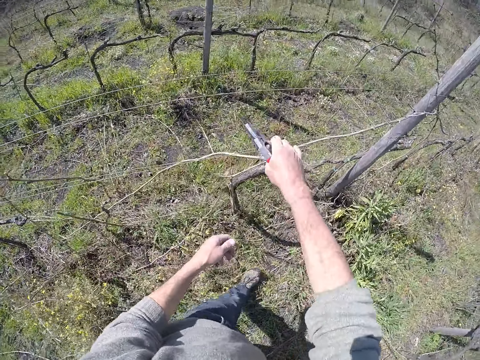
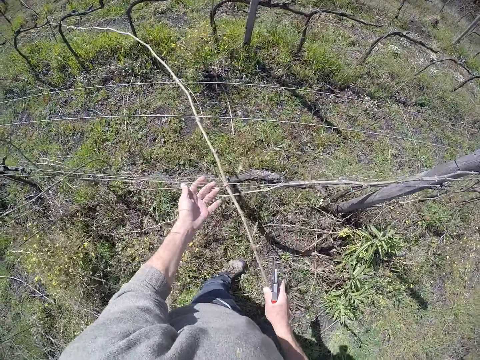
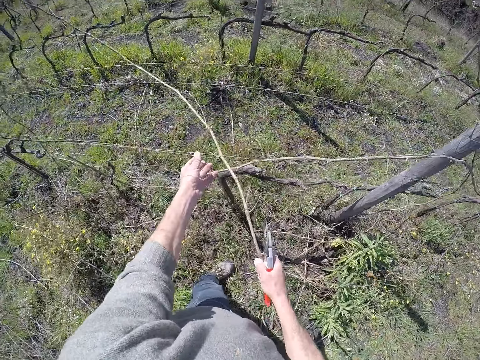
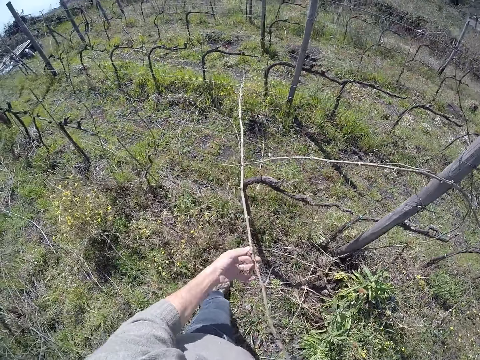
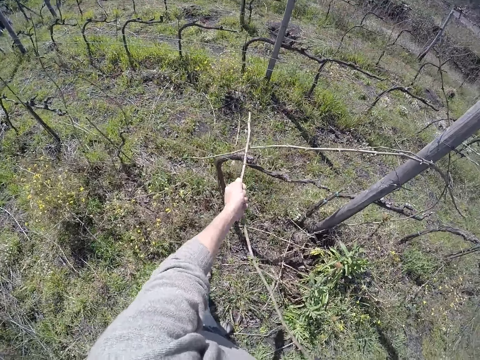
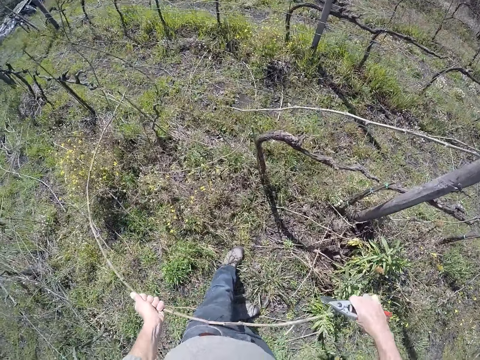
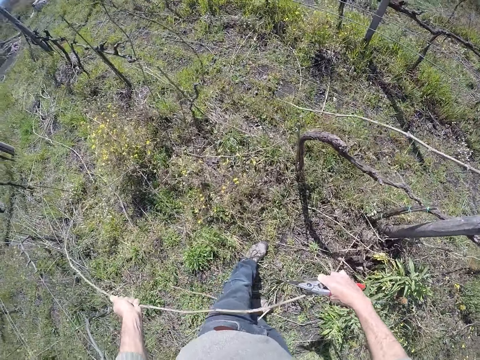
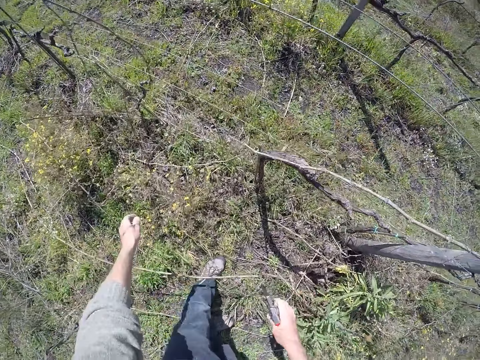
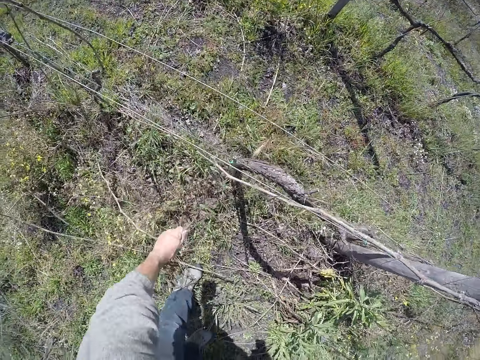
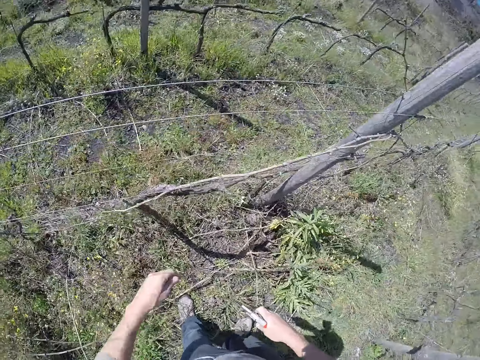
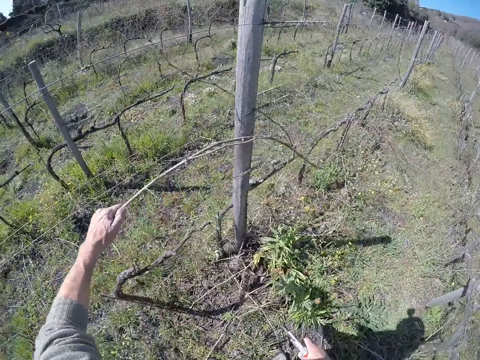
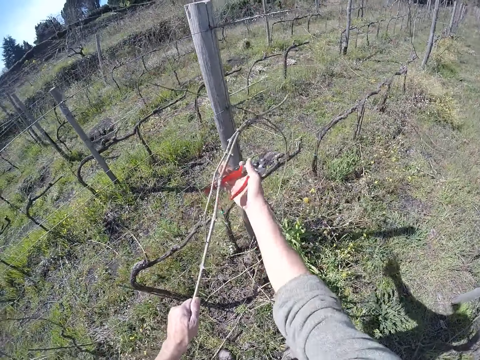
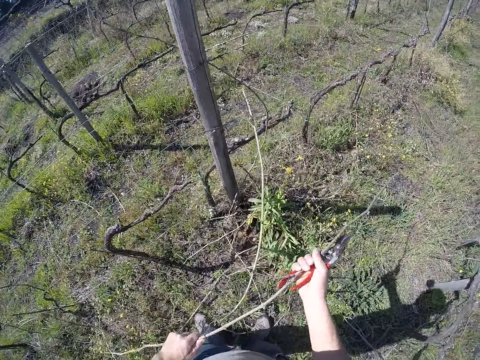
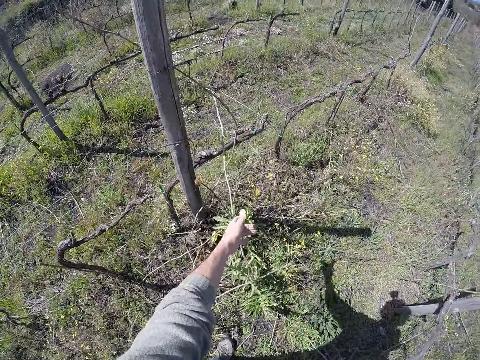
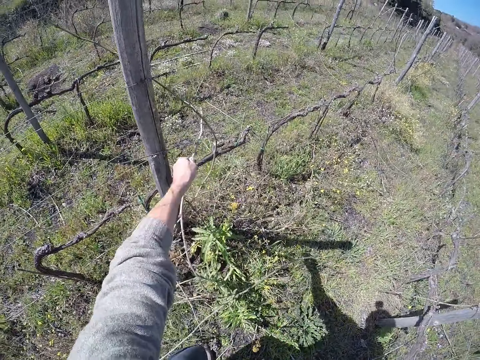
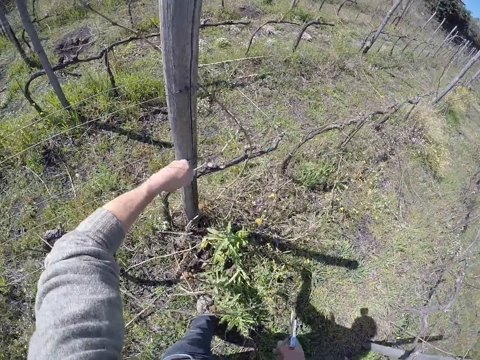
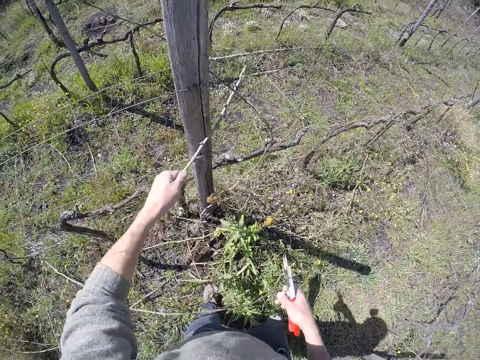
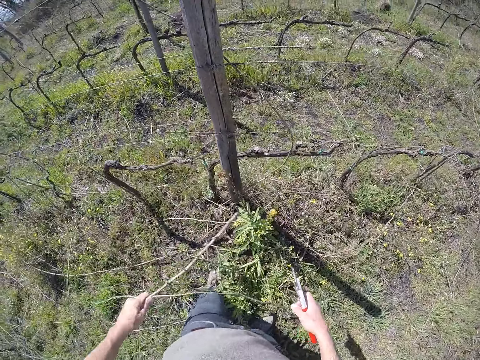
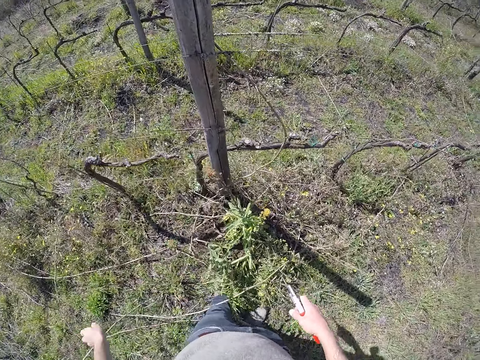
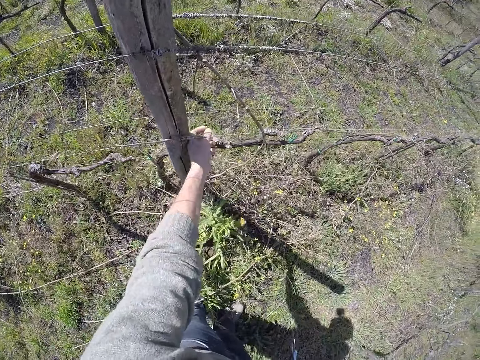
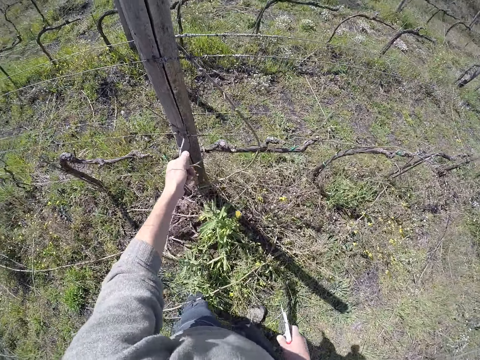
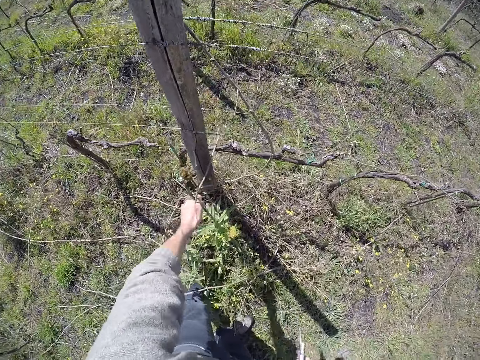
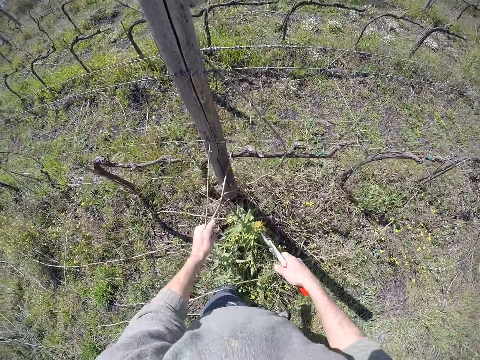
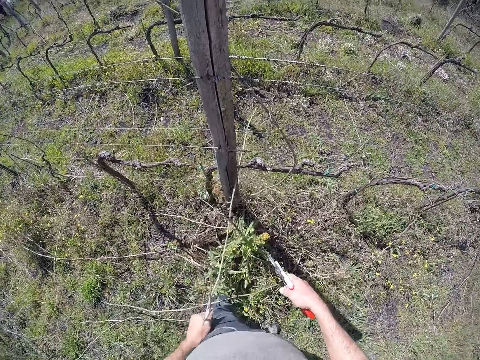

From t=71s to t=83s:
The camera wearer removes the dried twig from the wire fence post with both hands. He drops the dried twig in both hands to the ground. He removes a dried twig from the wire fence post with his left hand. He drops the dried twig in his left hand to the ground. He removes a dried twig from the wire fence post with his left hand. He removes the dried twig from the wire fence post with both hands. He drops the dried twig in both hands to the ground. He removes a dried twig from the wire fence post with his left hand. He drops the dried twig in his left hand to the ground. He removes a dried twig from the wire fence post with his left hand.

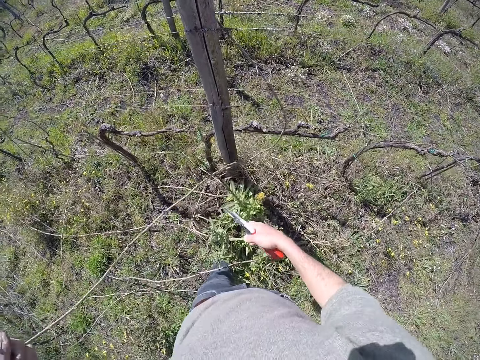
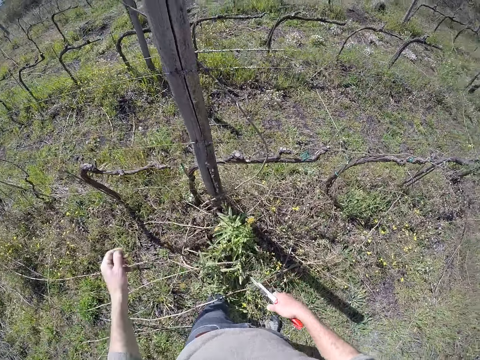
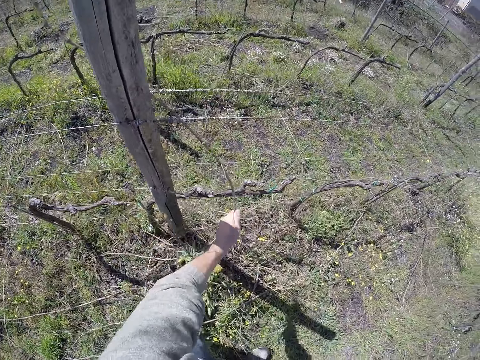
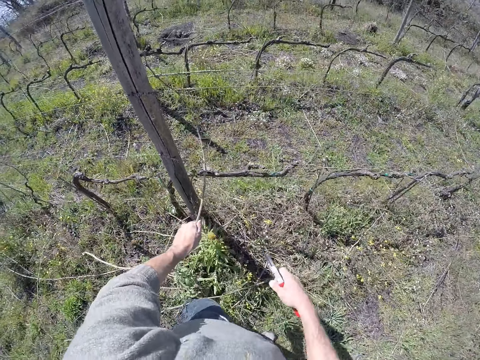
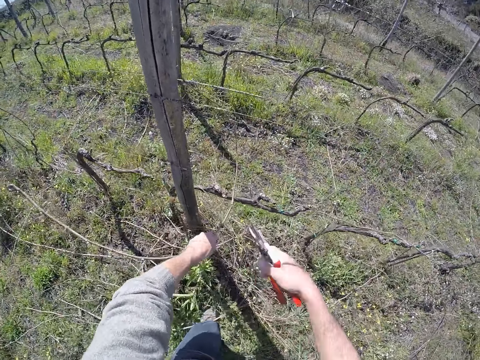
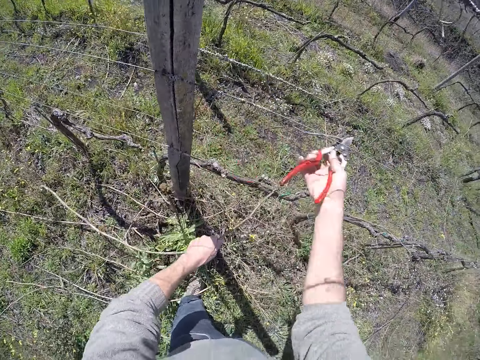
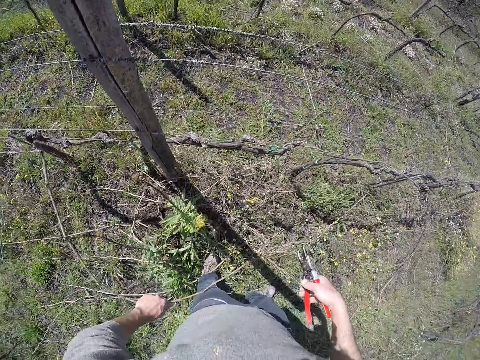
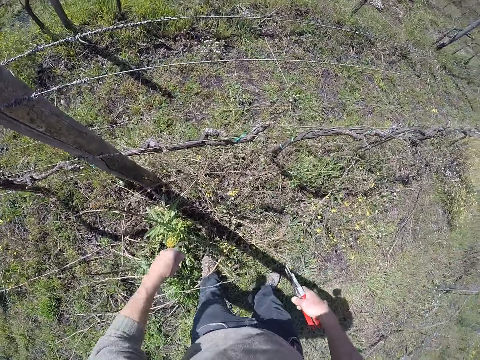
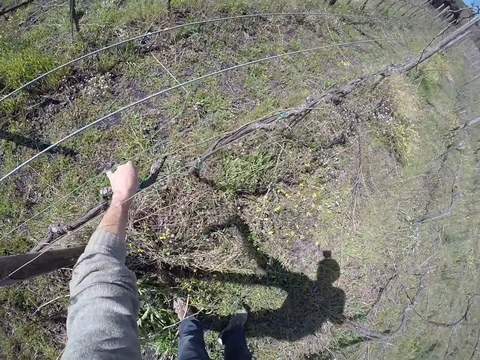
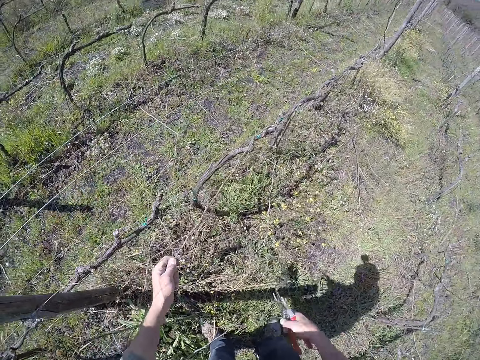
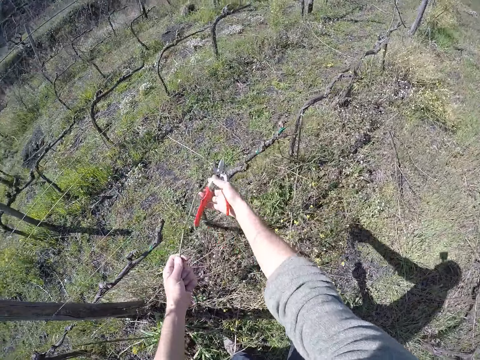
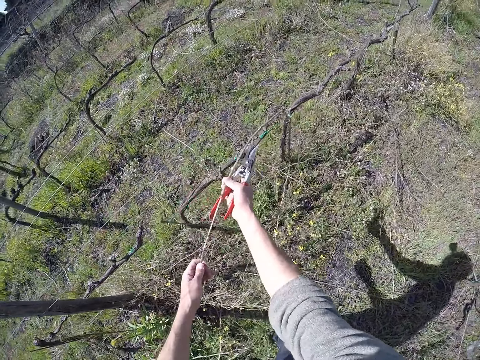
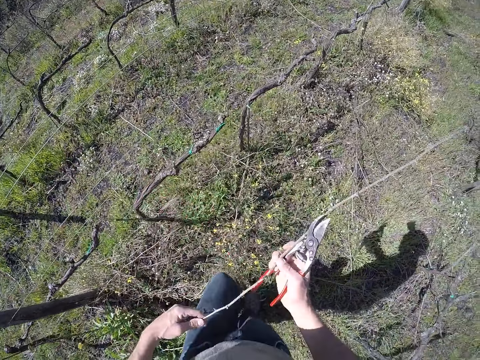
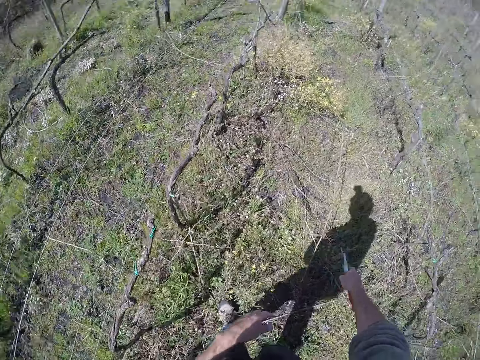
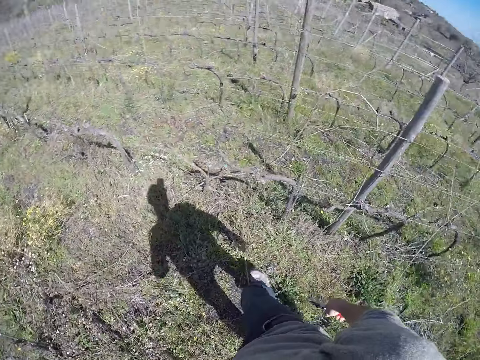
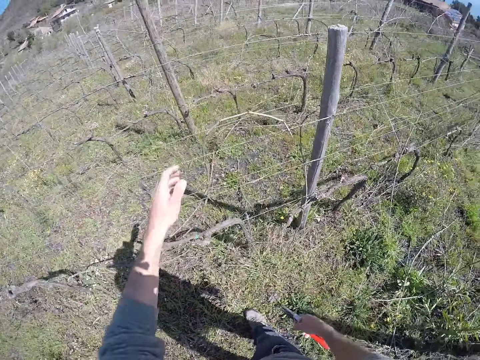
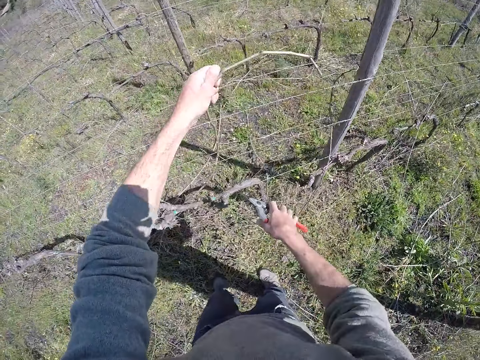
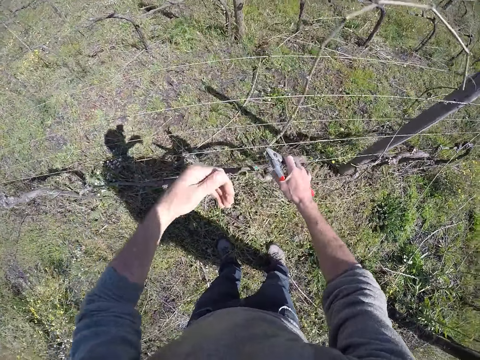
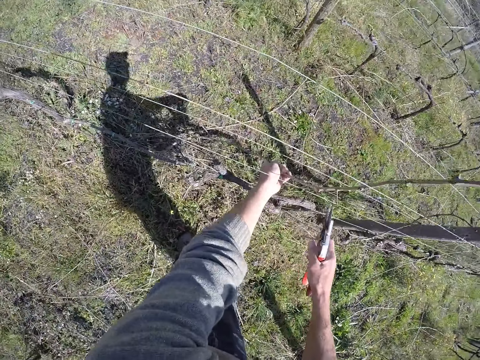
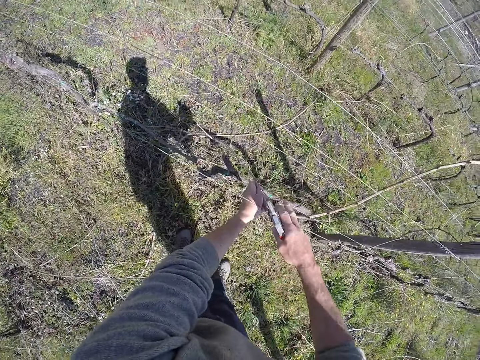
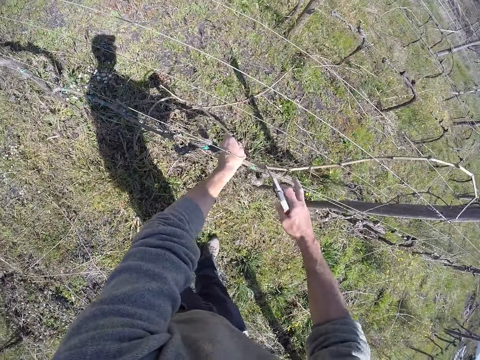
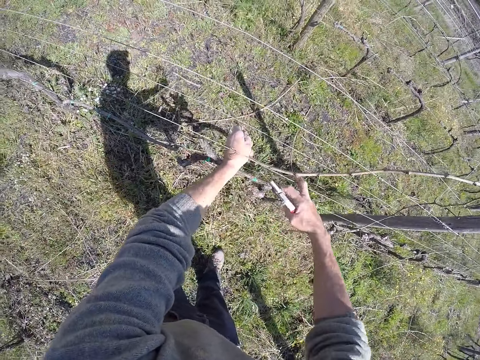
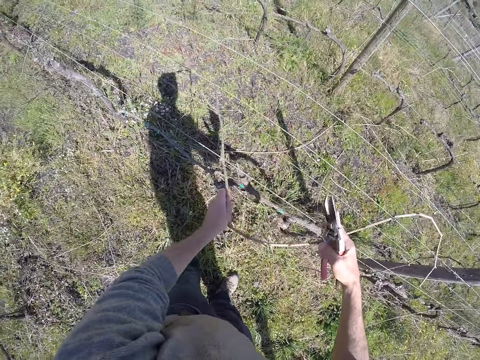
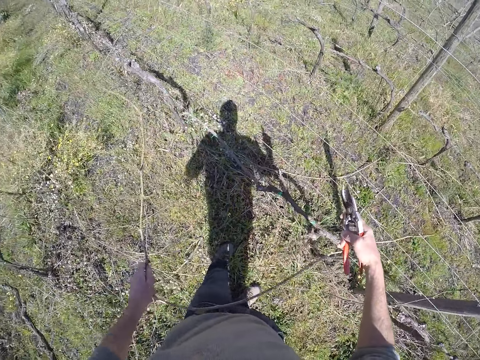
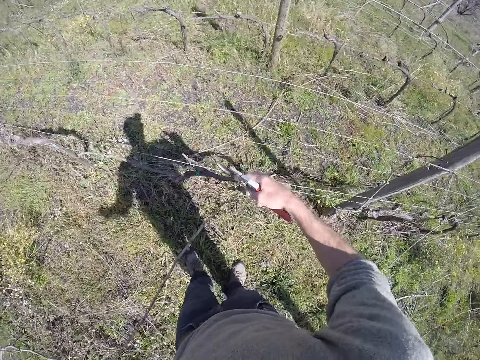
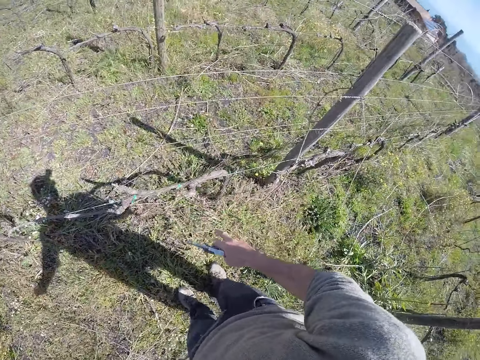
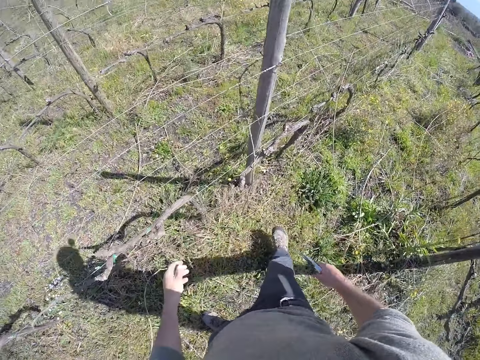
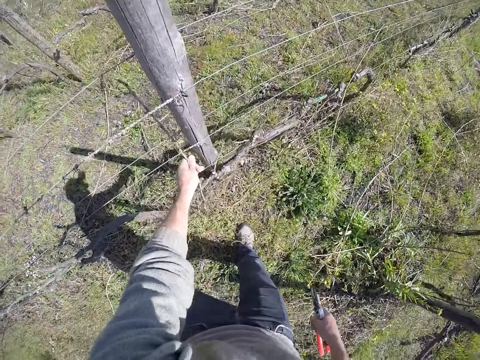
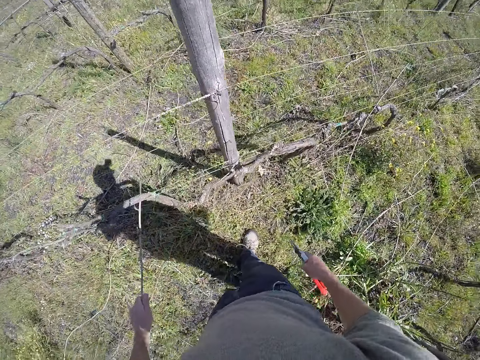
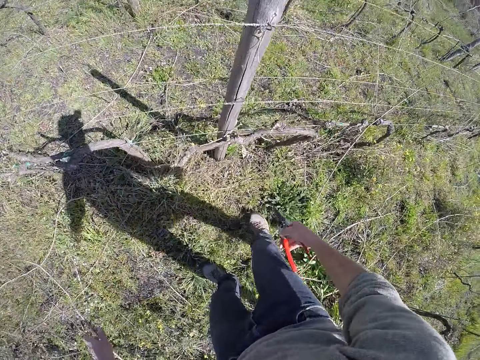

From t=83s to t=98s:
The camera wearer puts a dry branch on the ground. He removes a dried twig from the wire fence post with his left hand. He cuts the dried twig with the secateur or pliers in his right hand. He removes a dry branch with the pliers. He drops the dried twig in his left hand to the ground. He removes a dried twig from the wire fence post with his left hand. He removes the dried twig from the wire fence post with both hands. He drops the dried twig in both hands to the ground. He walks in the garden. He removes a dried twig from the wire fence post with his left hand. He removes the dried twig from the wire fence post with his left hand. He adjusts the wire fence post with his right hand. He puts a dry branch on the ground. He removes a dried twig from the wire fence post with his left hand.
